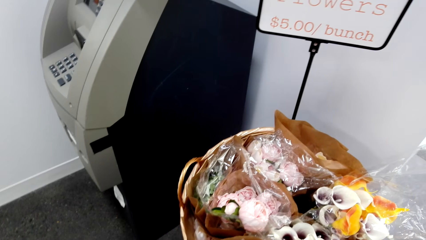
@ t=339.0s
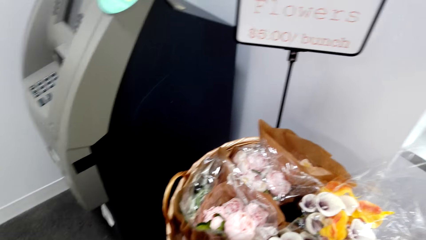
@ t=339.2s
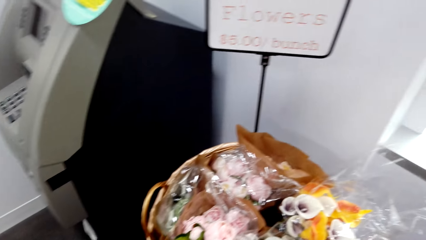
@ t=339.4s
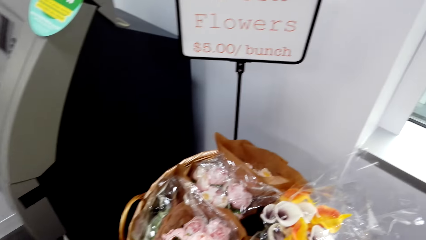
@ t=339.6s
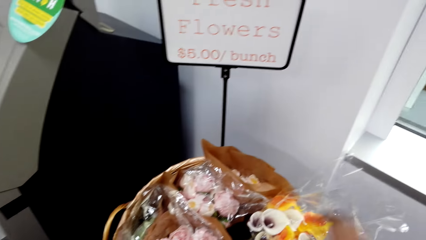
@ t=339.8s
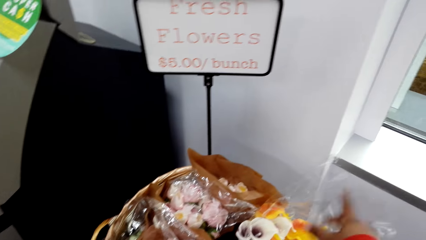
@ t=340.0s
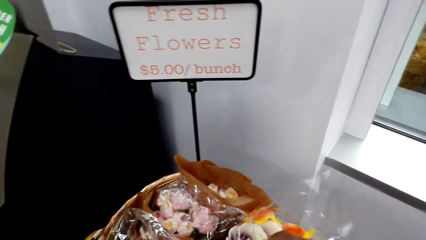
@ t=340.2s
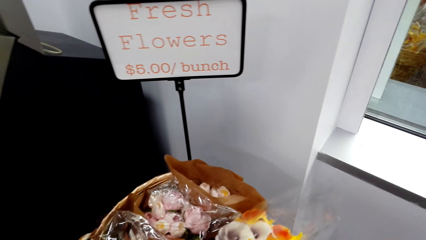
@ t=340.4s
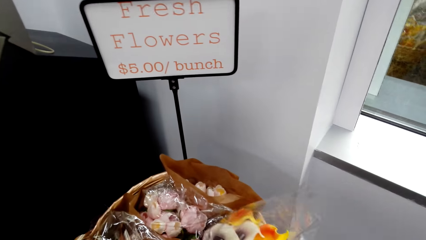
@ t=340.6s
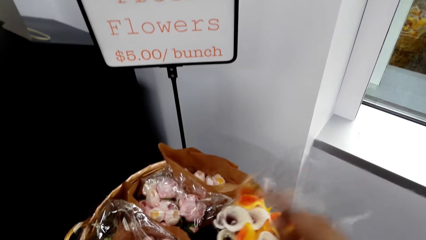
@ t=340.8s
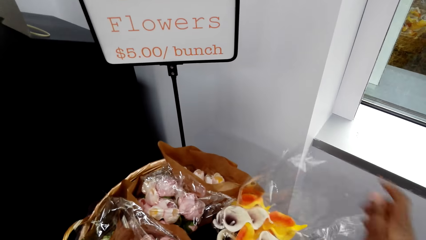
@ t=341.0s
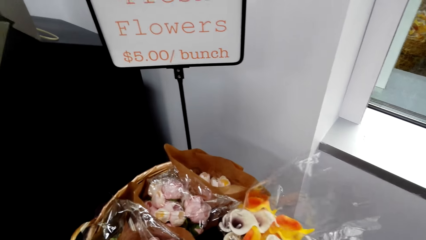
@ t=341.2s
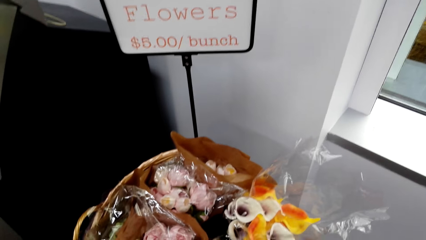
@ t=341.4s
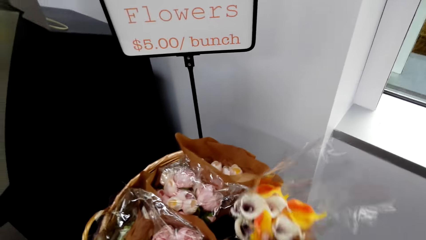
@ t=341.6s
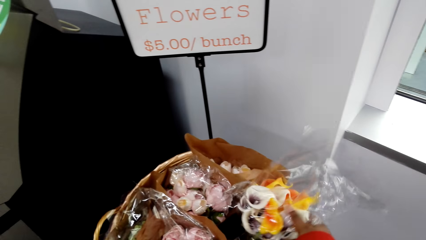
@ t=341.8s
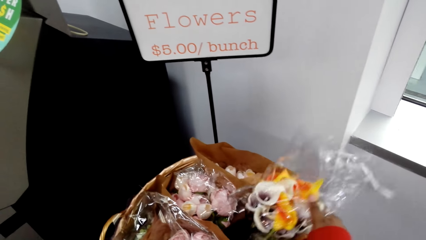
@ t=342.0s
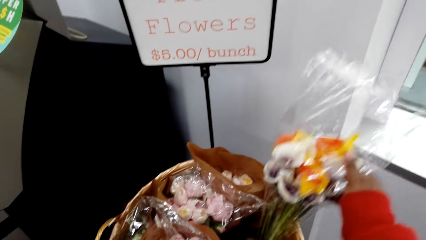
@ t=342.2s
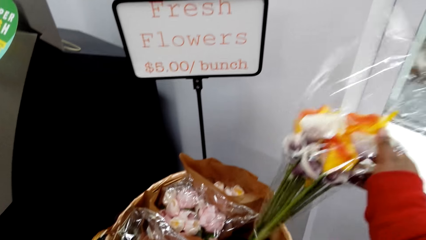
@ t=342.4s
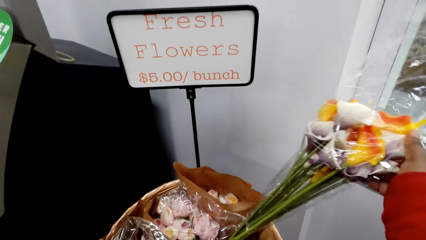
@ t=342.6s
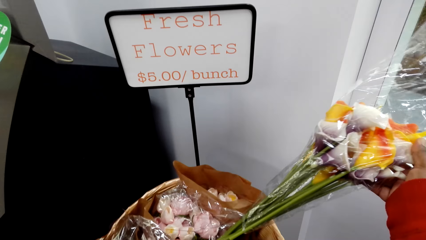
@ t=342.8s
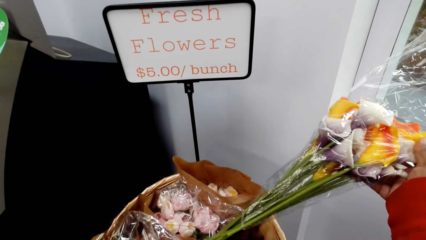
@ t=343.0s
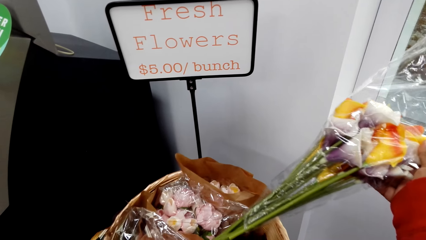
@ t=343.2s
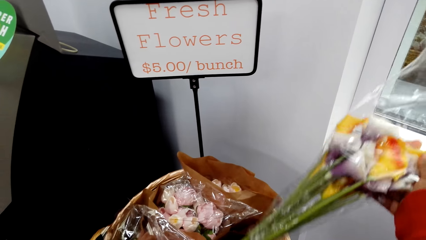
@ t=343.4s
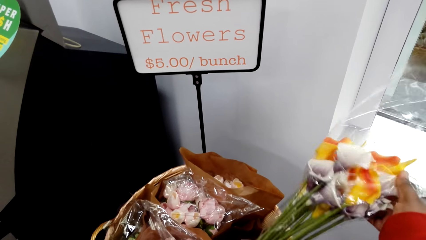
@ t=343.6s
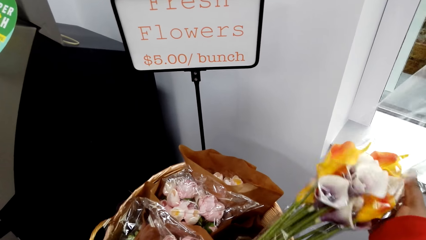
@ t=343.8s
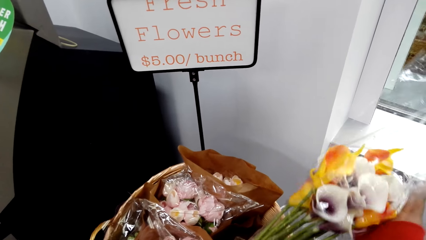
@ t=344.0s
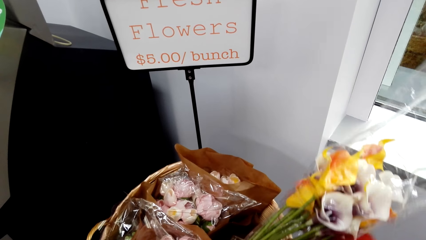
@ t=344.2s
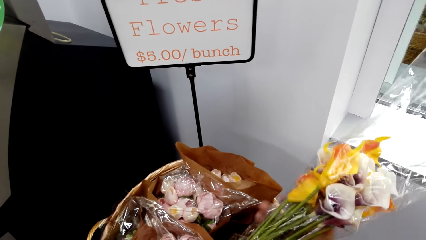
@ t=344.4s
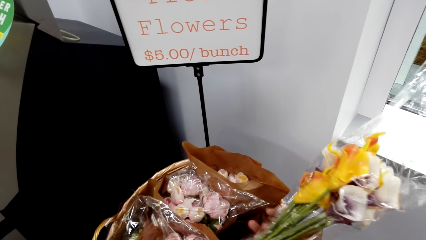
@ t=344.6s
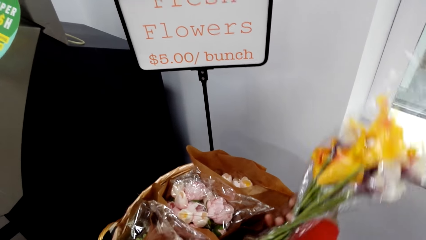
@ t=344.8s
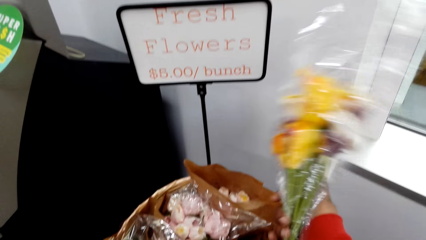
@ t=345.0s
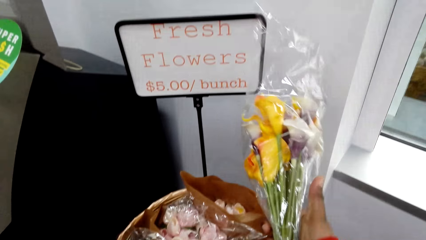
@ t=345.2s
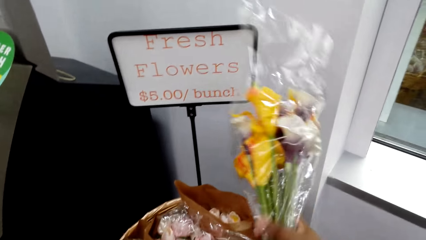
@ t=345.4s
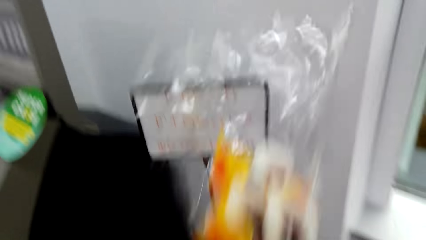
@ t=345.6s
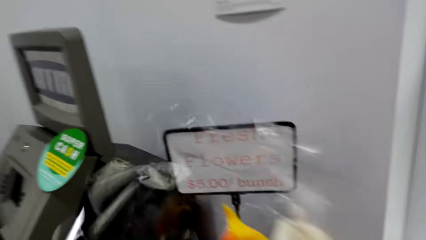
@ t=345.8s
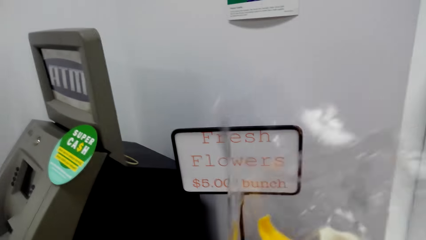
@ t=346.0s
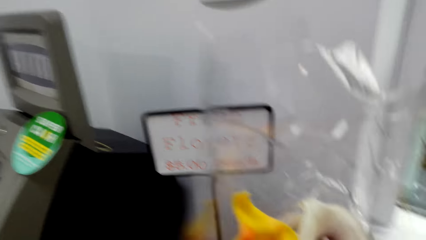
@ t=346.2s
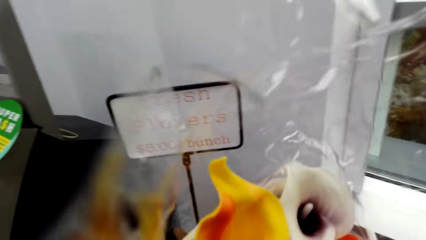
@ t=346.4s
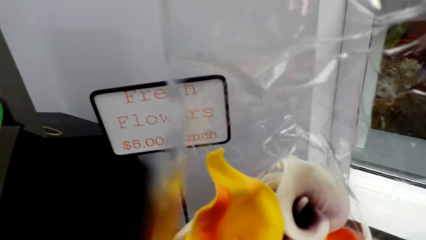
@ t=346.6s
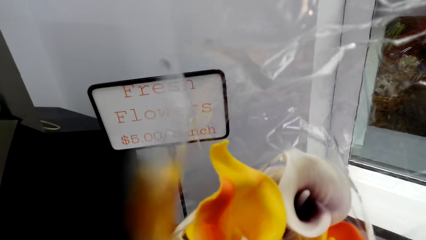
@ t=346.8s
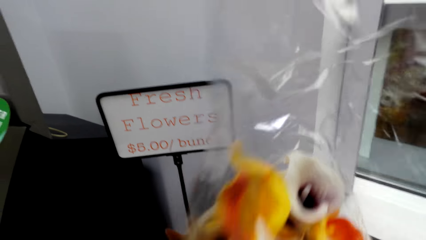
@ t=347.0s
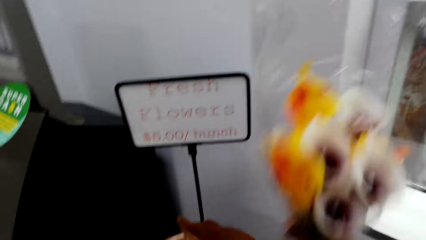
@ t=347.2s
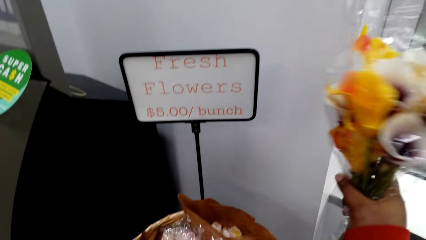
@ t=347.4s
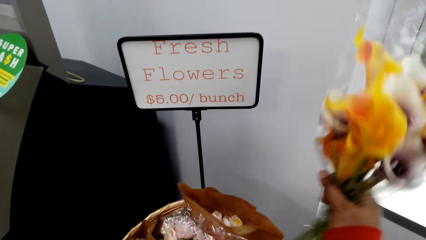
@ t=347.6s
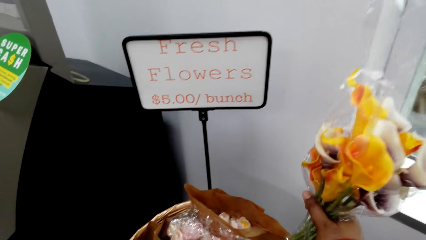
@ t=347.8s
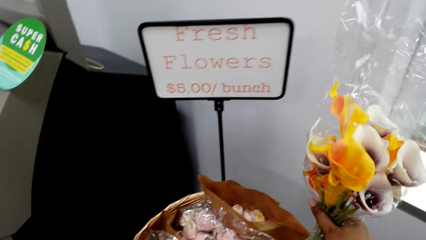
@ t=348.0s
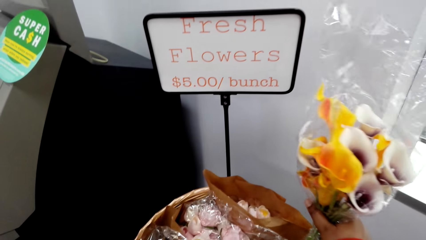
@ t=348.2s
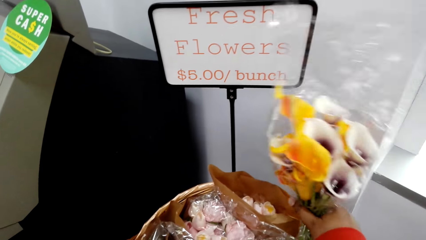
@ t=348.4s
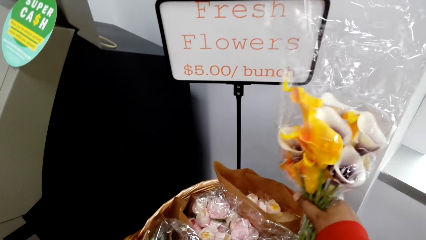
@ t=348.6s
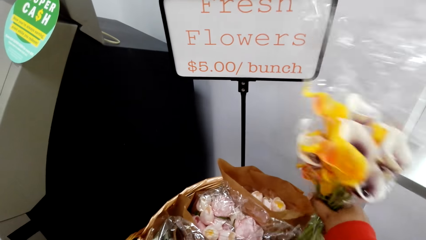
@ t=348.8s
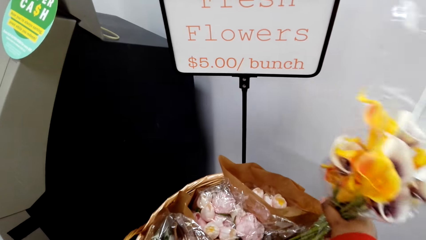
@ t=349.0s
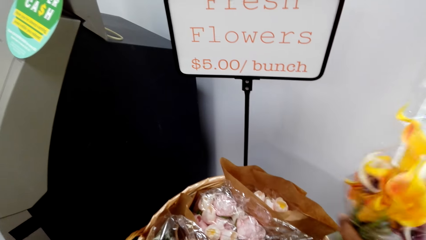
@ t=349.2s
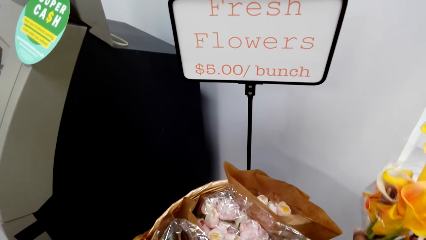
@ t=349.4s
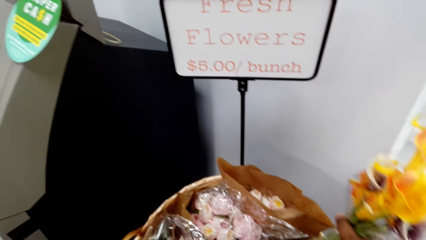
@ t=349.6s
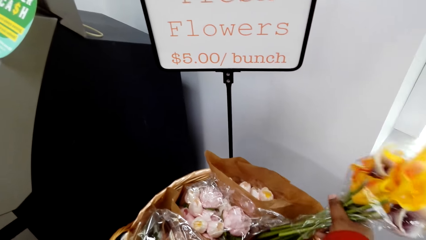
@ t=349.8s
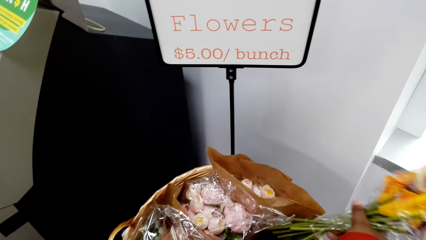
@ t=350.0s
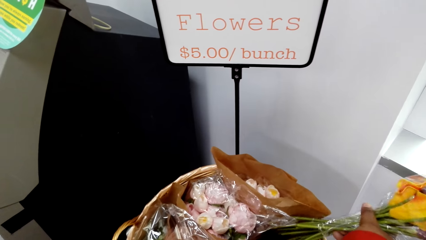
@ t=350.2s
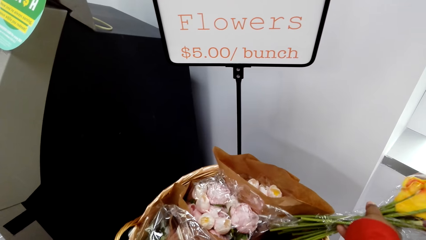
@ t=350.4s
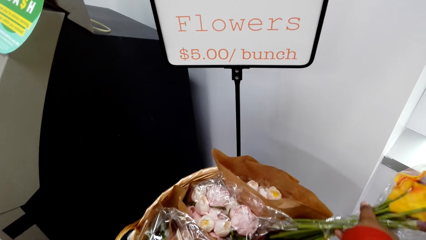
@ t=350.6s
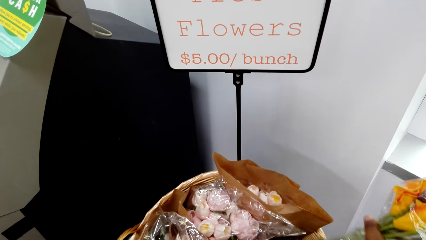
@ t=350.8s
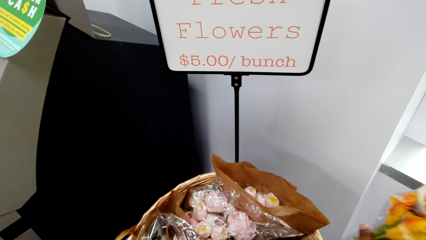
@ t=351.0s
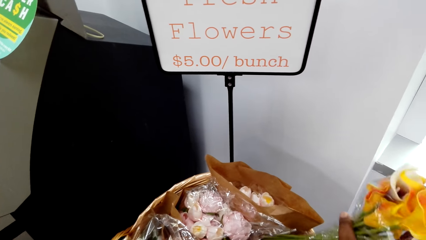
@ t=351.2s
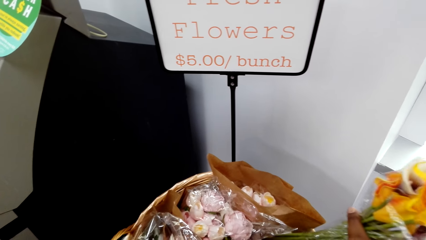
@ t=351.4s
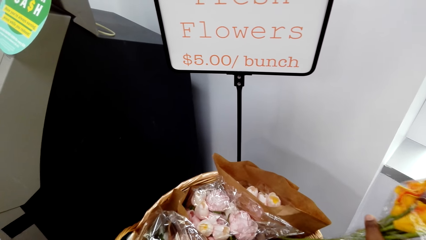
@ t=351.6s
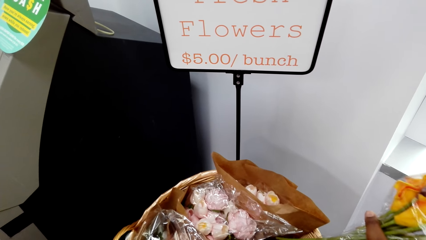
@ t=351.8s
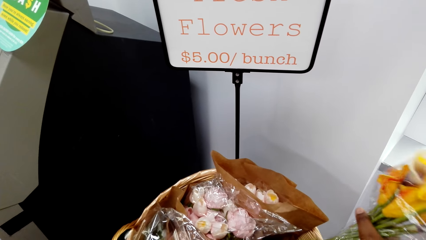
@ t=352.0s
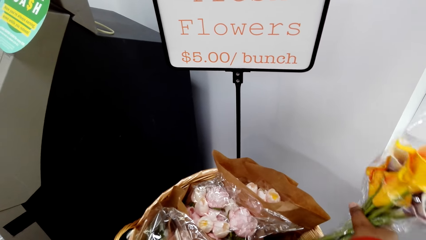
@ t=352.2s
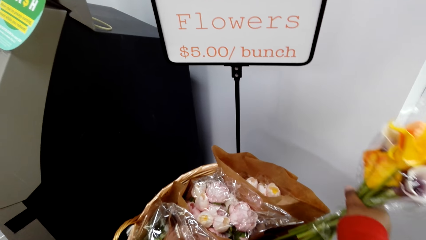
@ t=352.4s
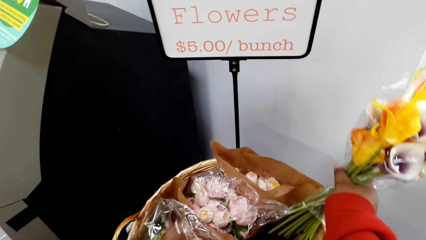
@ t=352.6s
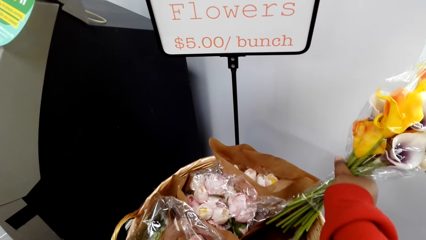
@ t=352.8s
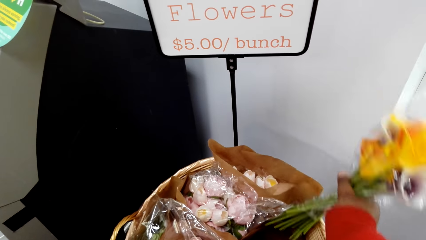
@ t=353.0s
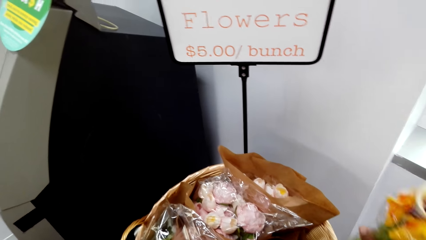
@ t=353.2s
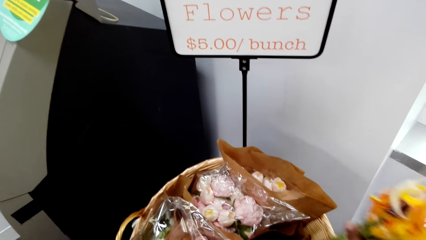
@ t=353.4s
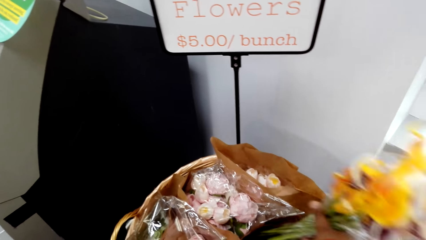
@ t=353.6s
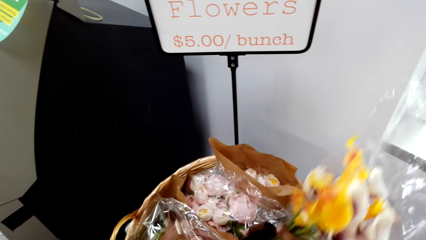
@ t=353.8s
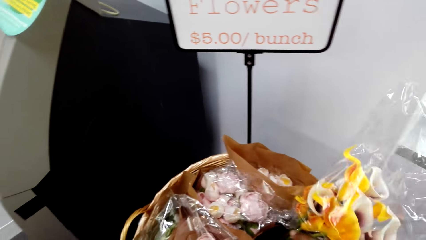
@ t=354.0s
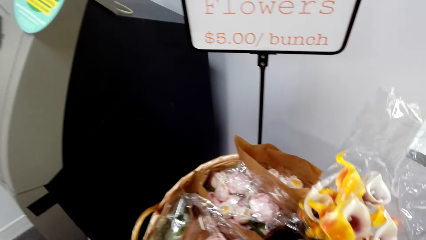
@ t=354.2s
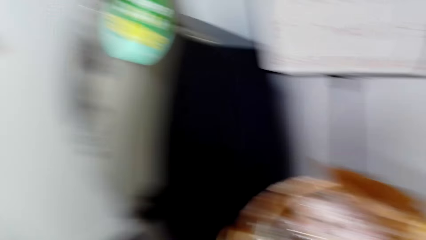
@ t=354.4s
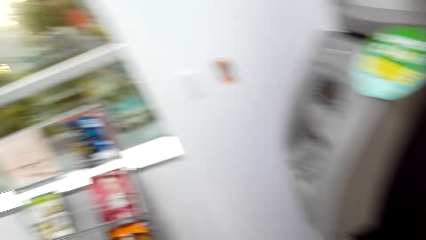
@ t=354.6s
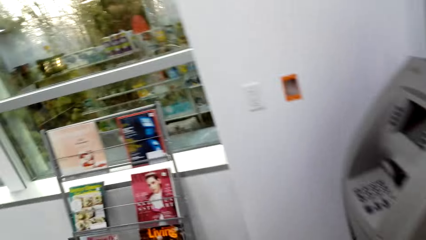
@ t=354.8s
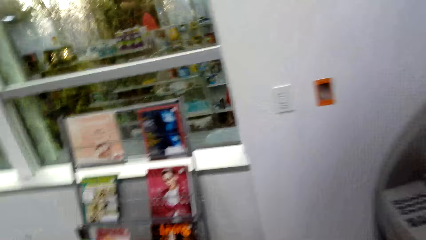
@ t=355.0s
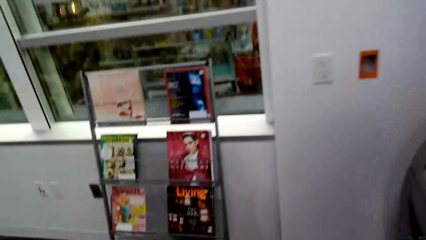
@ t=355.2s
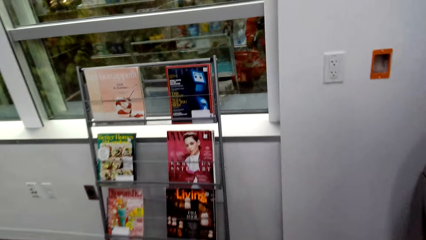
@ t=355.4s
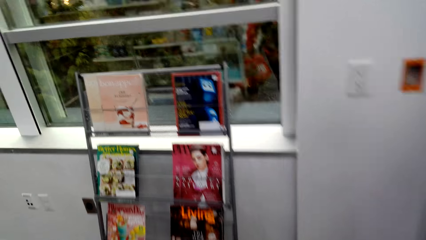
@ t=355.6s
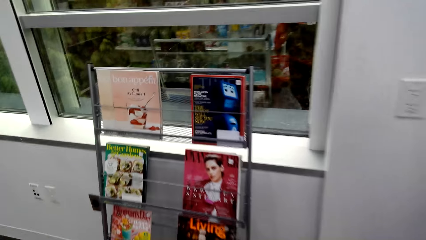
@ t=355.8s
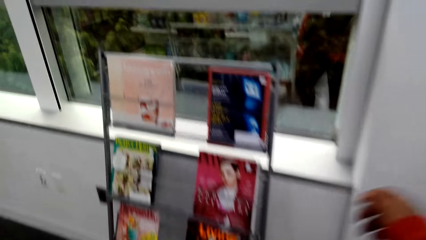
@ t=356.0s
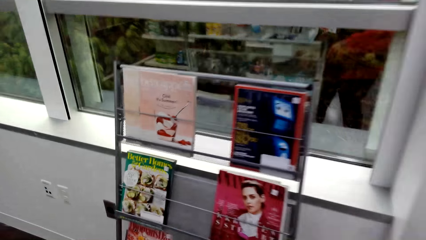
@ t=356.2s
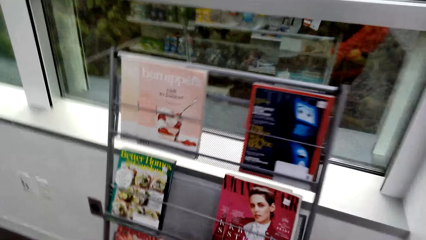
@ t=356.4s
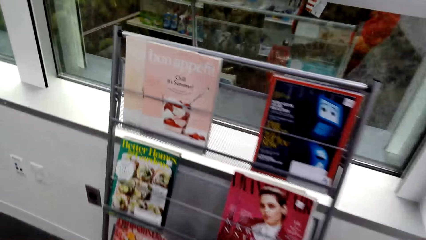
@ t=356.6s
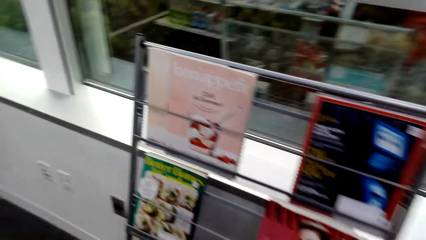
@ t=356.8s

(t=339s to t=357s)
The camera wearer stares at the flower. They touch the flower. They pick up the flower. They stare at the flower. They return the flower. They stare at the book.
